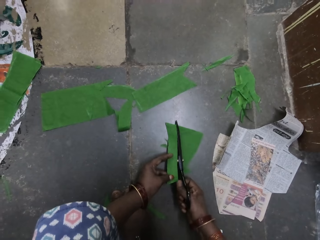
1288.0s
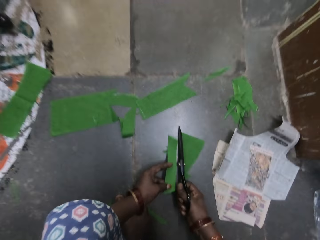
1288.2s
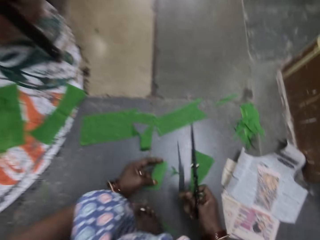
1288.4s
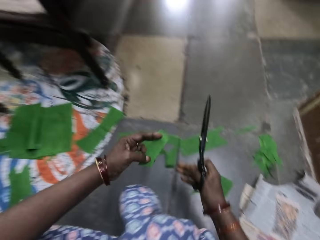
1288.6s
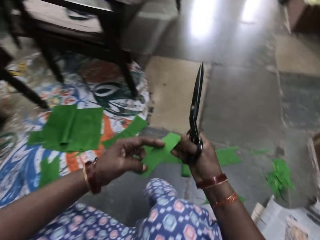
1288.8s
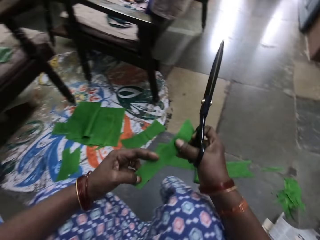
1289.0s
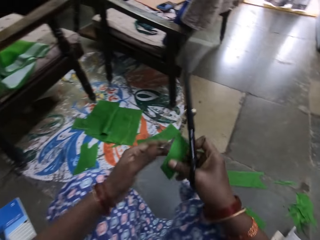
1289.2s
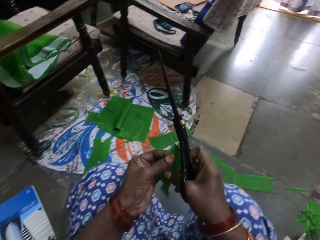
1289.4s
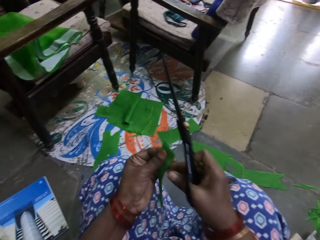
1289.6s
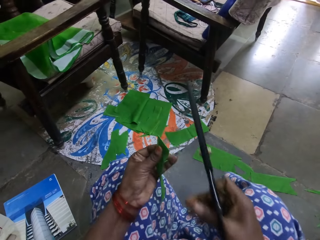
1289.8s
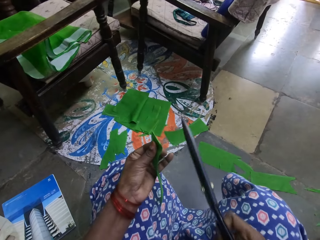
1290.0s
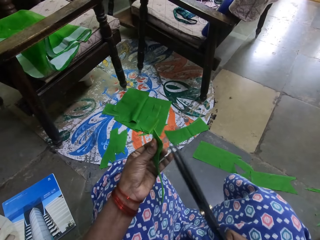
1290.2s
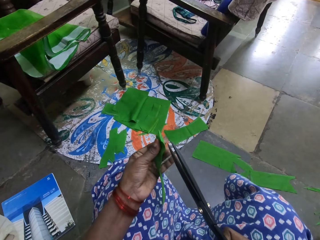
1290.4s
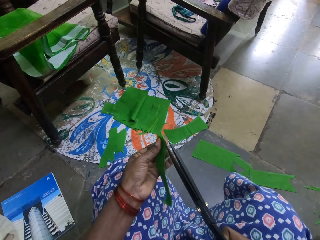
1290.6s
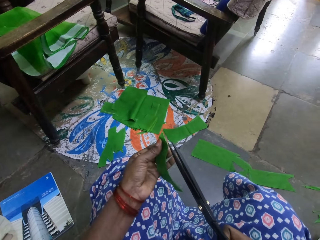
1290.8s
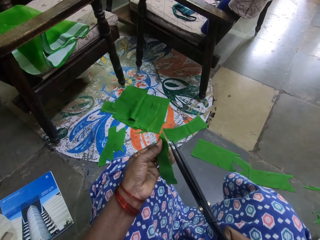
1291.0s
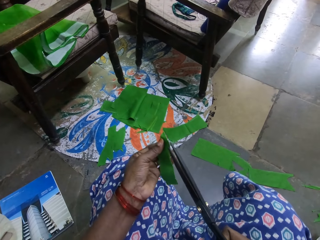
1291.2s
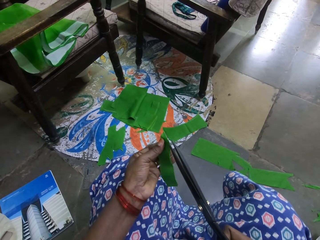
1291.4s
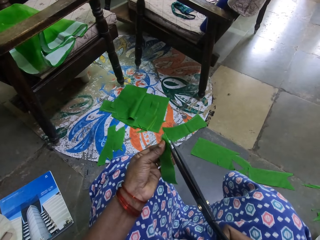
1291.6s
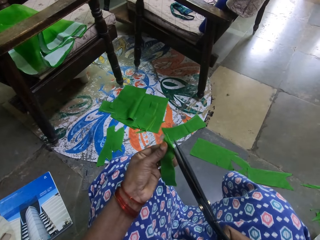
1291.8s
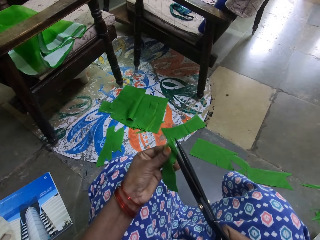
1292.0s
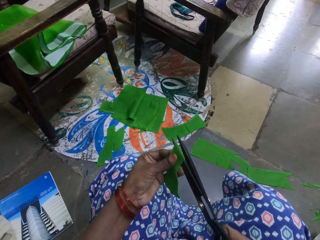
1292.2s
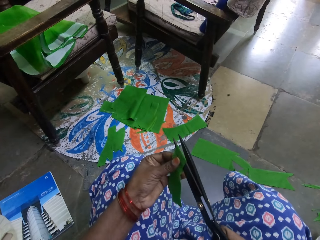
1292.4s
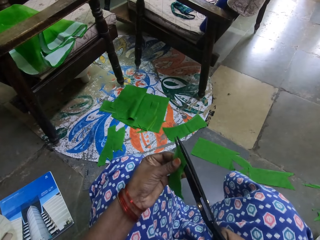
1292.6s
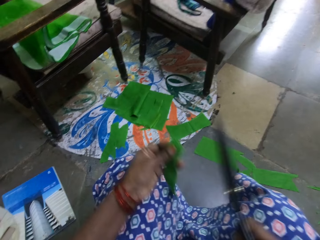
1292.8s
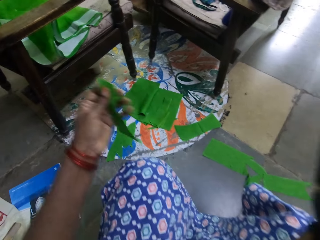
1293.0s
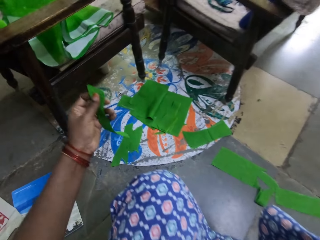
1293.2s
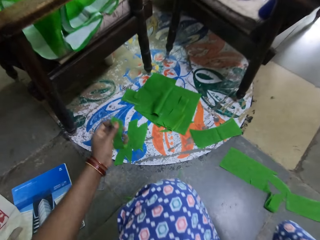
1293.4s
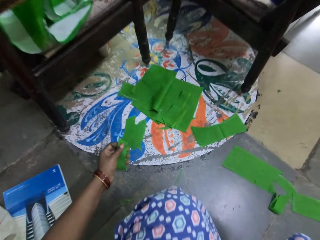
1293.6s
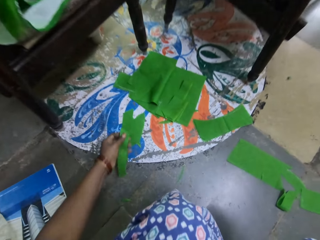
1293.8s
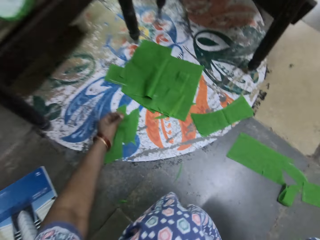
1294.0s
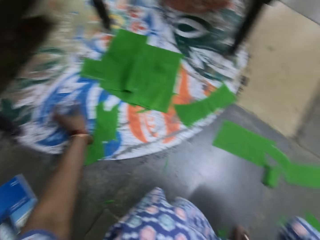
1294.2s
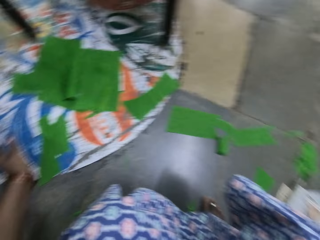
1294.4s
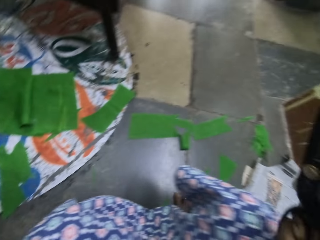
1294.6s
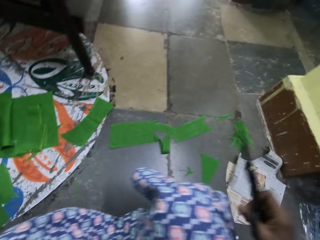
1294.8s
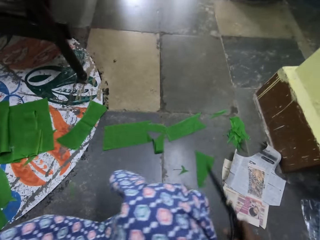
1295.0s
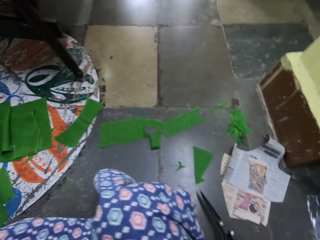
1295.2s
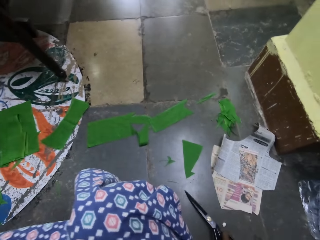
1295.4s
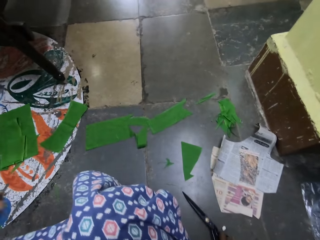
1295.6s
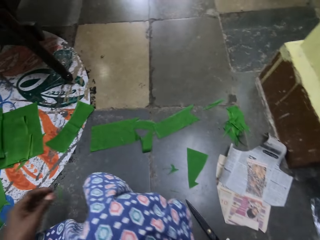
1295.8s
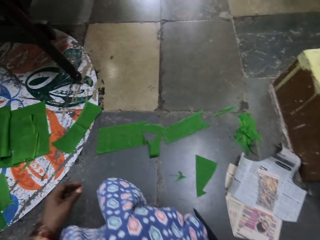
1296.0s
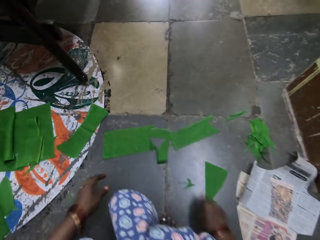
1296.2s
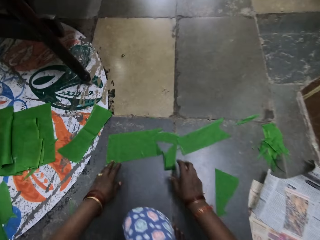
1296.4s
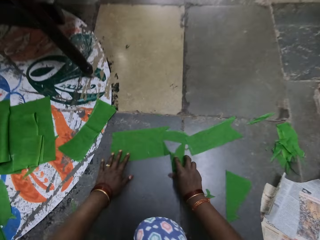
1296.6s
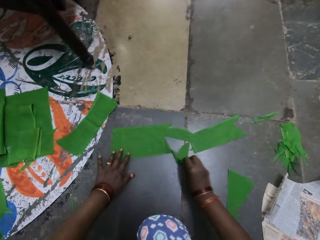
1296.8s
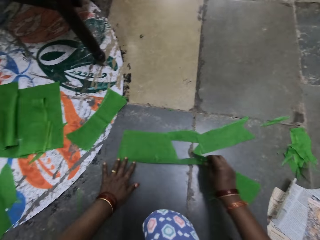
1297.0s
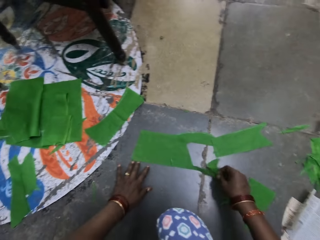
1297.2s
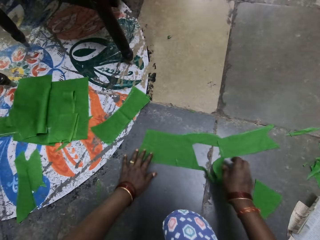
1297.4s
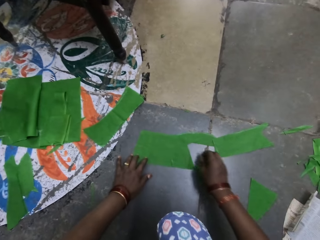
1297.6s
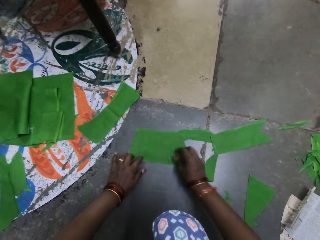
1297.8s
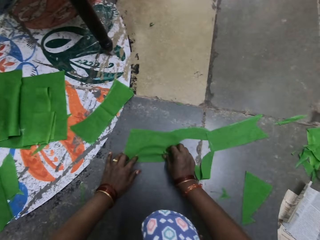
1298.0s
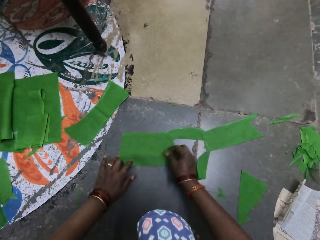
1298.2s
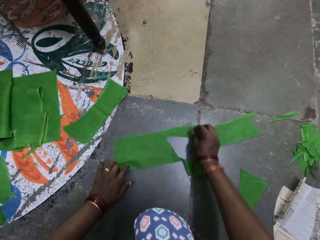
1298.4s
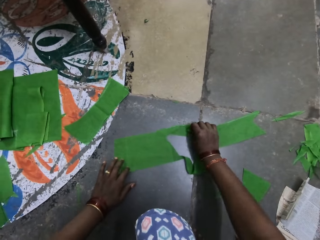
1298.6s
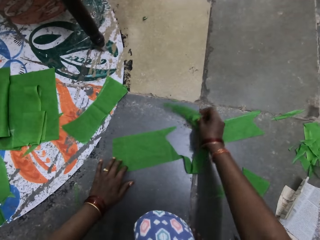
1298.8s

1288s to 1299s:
The camera wearer holds the cut piece of cloth with both hands. She passes the cut piece of cloth to her left hand. She cuts the piece of cloth with a pair of scissors. She drops the piece of cloth on the ground with her left hand. She drops the scissors. She spreads the piece of cloth on the ground with both hands.

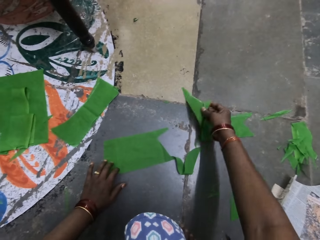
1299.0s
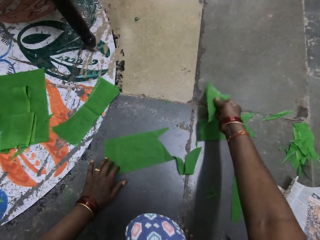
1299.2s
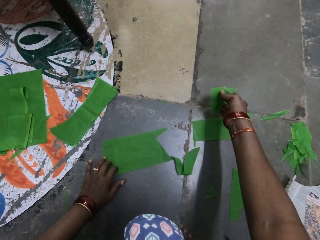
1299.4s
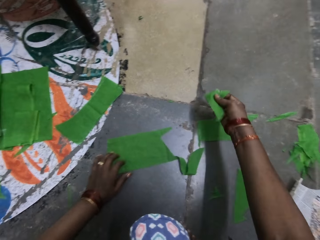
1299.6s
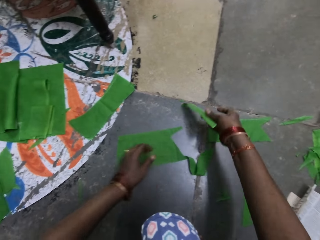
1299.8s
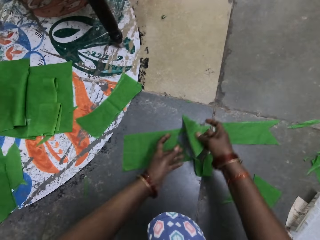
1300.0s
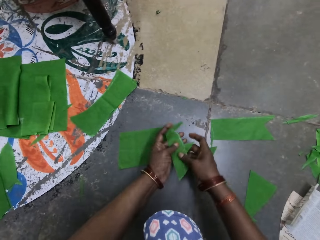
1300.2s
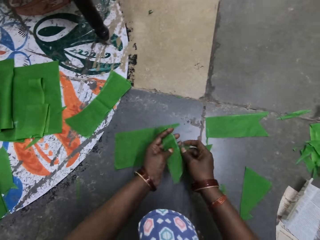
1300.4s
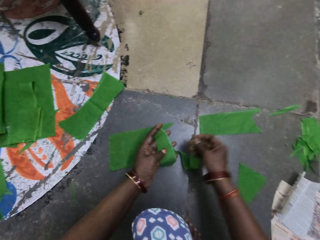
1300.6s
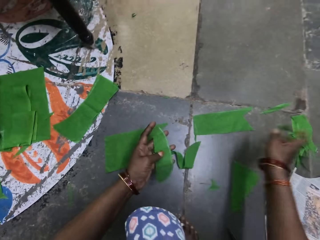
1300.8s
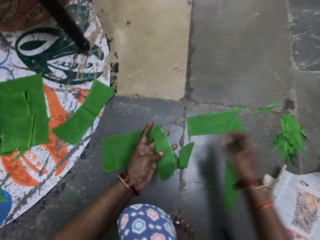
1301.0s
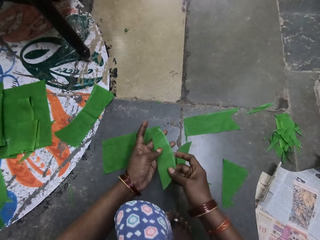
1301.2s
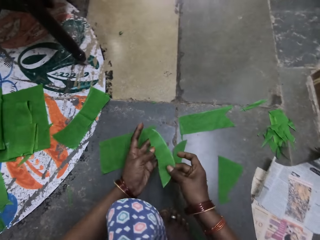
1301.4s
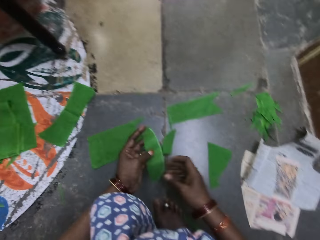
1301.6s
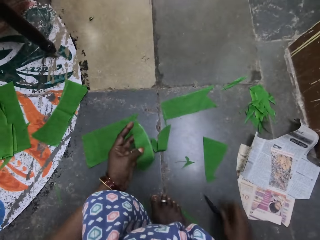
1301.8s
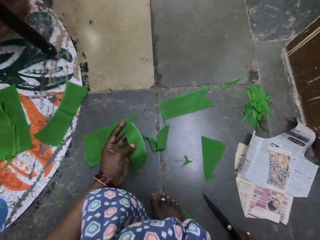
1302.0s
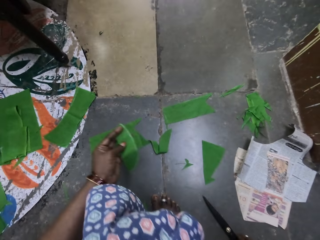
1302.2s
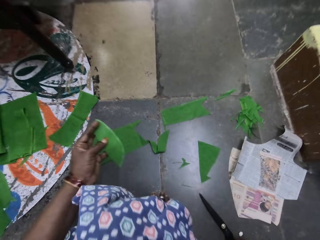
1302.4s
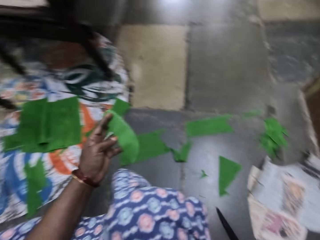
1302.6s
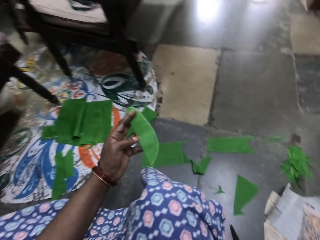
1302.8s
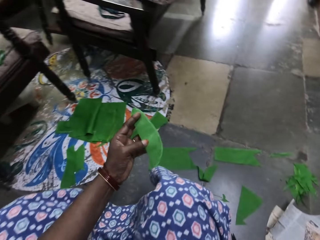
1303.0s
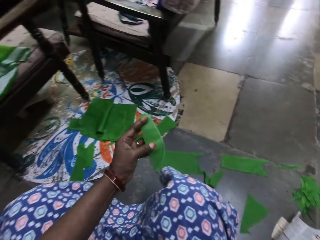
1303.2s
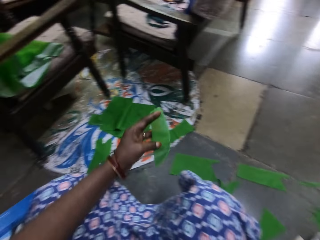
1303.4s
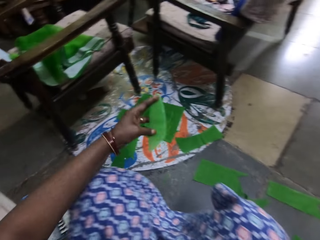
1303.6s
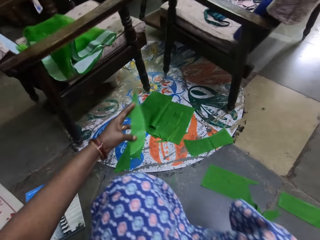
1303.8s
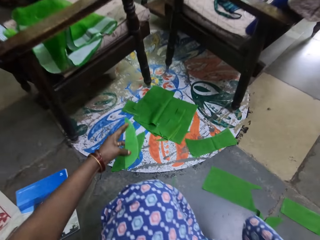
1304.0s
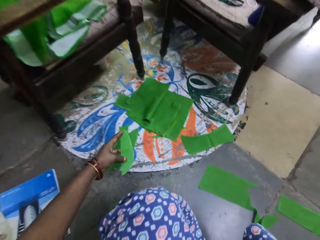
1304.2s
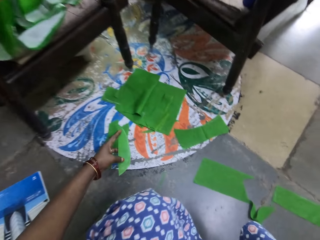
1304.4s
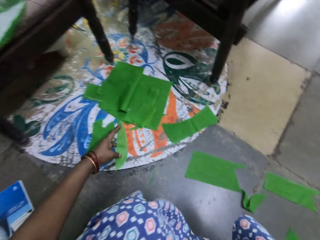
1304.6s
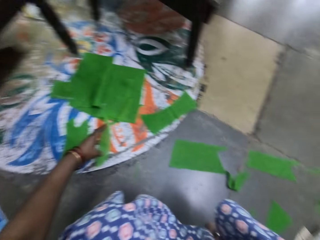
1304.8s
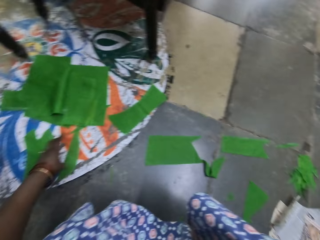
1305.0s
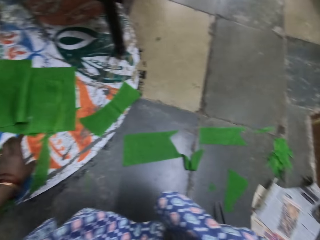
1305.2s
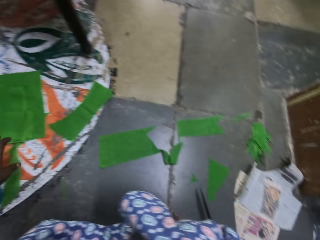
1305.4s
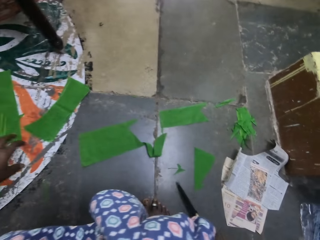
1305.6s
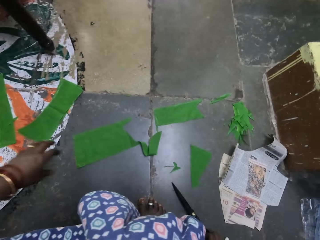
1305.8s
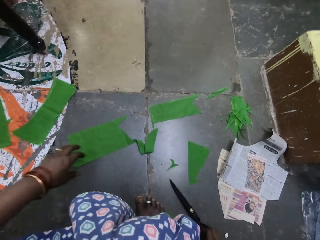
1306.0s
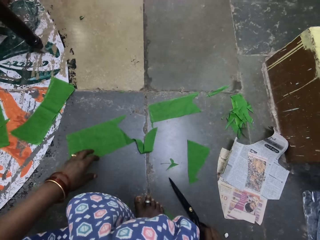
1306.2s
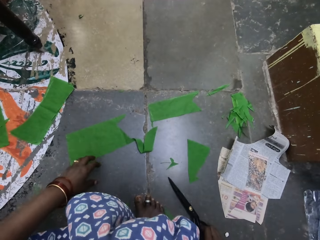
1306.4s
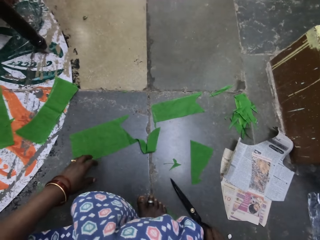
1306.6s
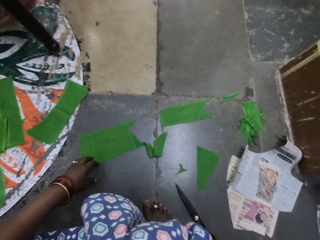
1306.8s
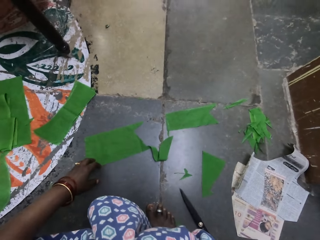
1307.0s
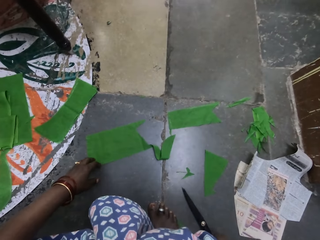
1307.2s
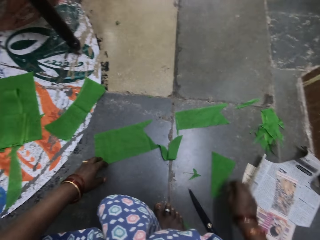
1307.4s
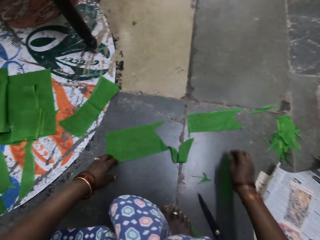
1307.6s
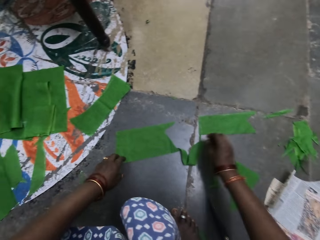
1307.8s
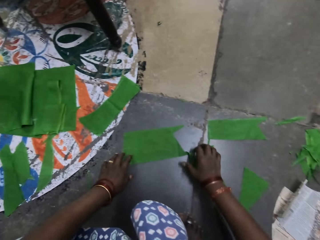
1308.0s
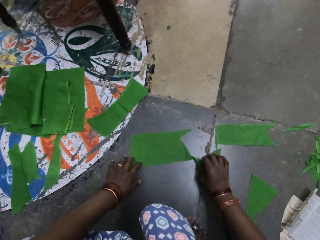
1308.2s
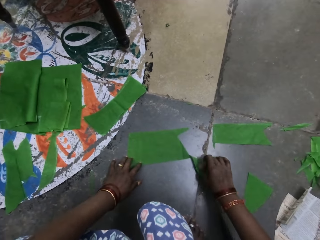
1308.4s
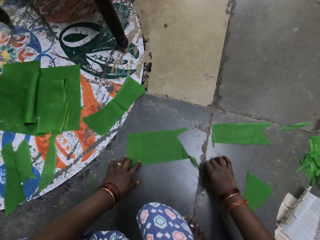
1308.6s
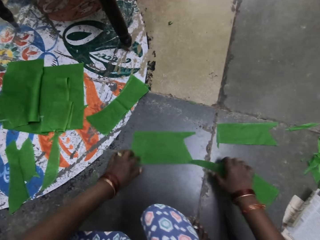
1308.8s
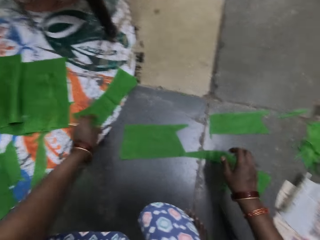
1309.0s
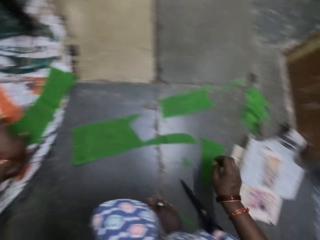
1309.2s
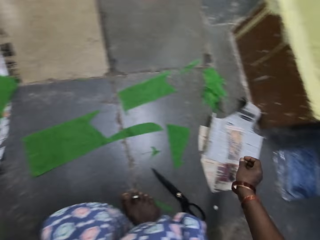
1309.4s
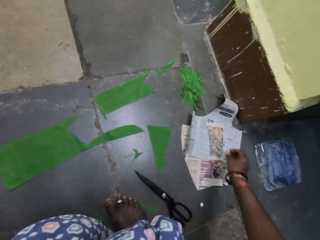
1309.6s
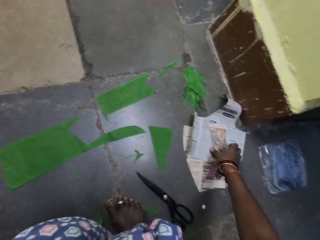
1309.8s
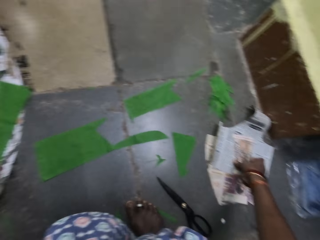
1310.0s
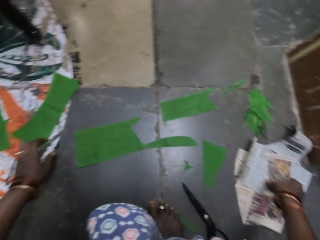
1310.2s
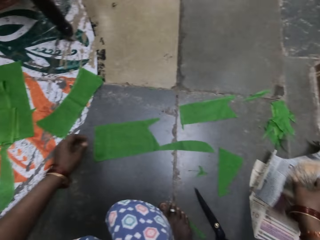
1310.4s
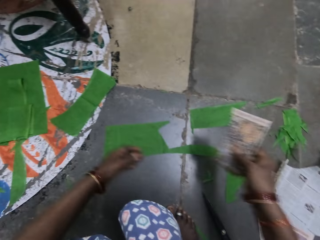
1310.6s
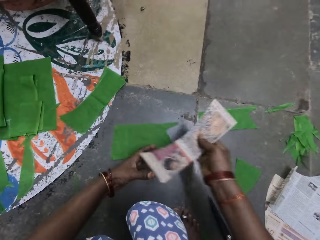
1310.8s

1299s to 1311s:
The camera wearer picks a piece of cloth with her right hand. She holds the piece of cloth with both hands. She passes the piece of cloth to her left hand. She throws away the piece of cloth. She holds the piece of cloth with both hands. She drops the piece of cloth on the ground. She places the piece of cloth on the floor. She picks the piece of cloth. She moves the piece of cloth on the ground with both hands.
